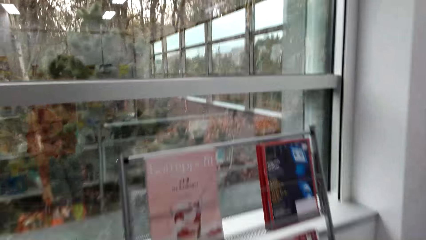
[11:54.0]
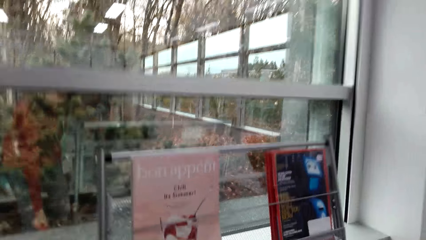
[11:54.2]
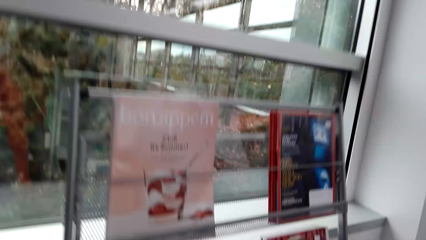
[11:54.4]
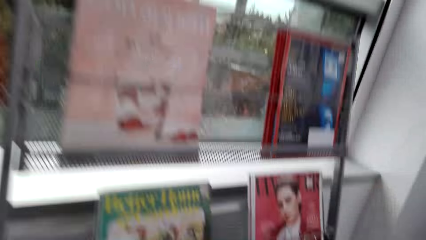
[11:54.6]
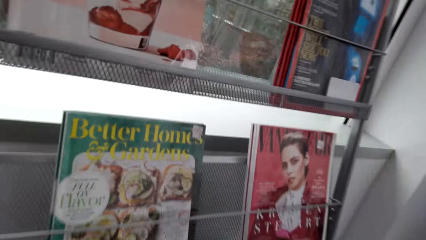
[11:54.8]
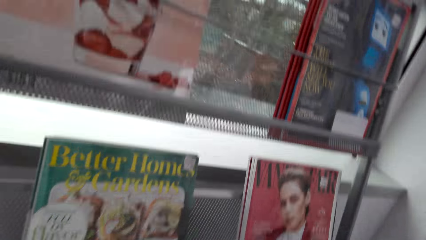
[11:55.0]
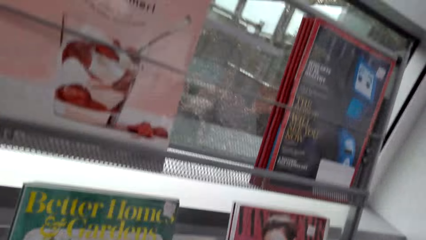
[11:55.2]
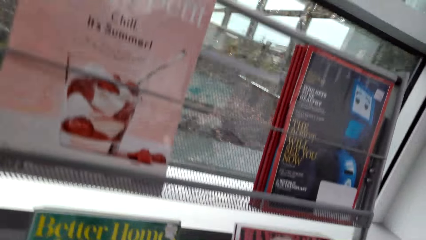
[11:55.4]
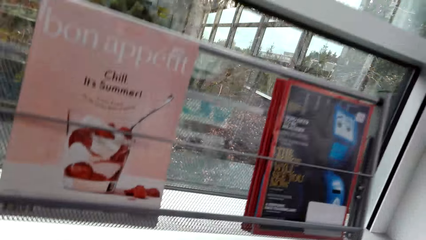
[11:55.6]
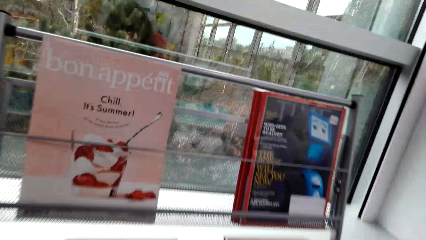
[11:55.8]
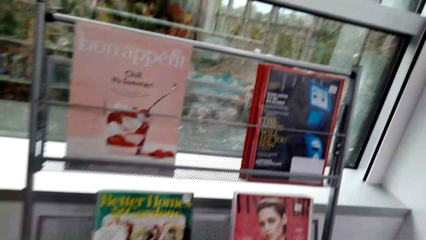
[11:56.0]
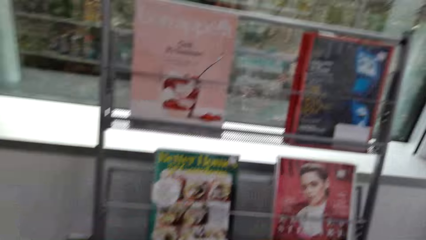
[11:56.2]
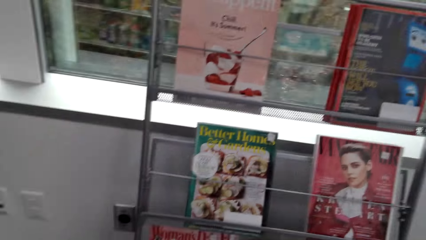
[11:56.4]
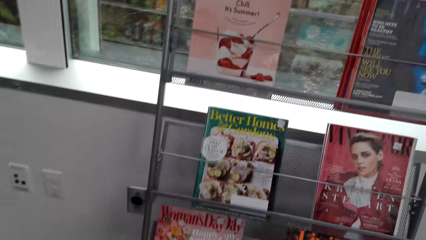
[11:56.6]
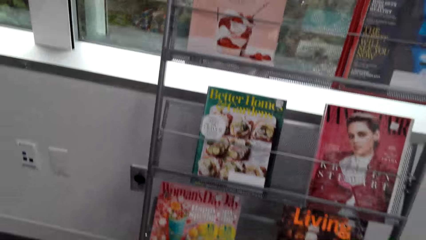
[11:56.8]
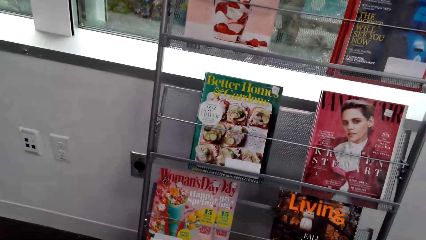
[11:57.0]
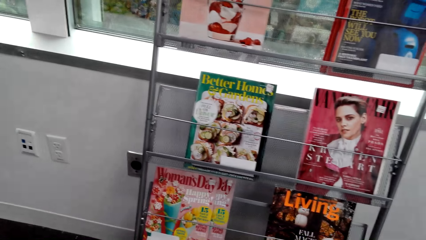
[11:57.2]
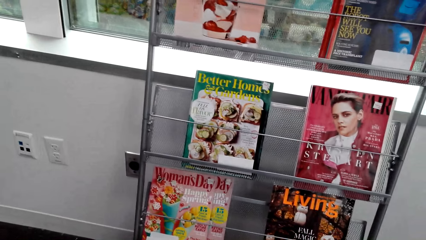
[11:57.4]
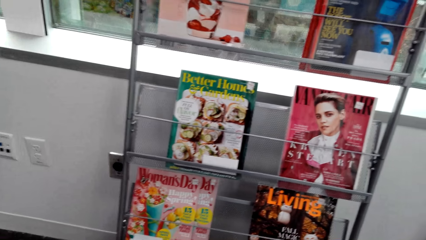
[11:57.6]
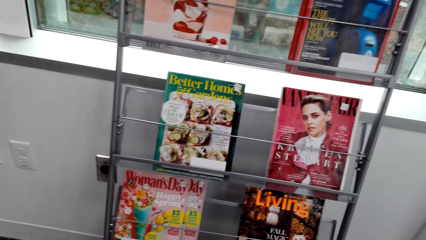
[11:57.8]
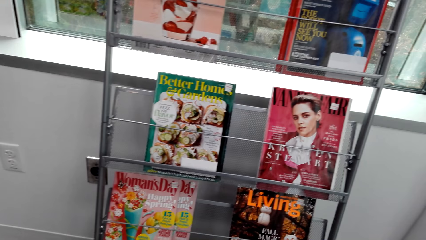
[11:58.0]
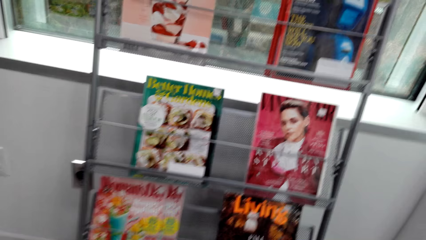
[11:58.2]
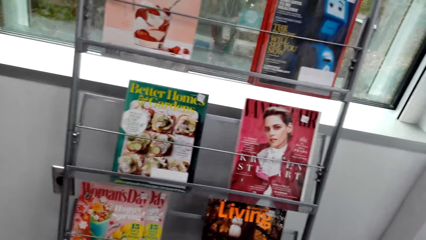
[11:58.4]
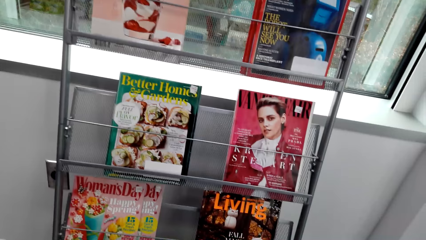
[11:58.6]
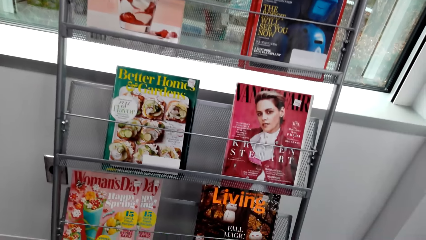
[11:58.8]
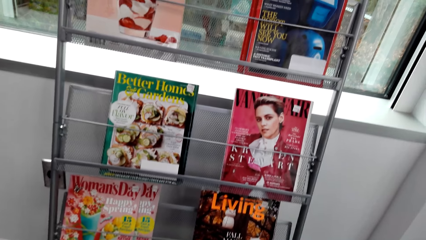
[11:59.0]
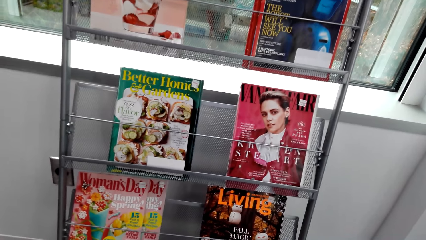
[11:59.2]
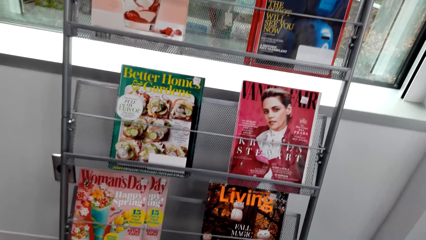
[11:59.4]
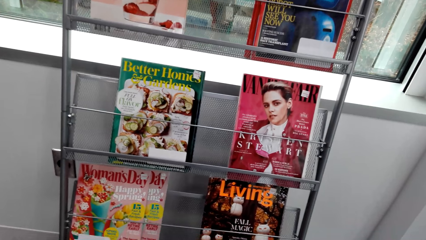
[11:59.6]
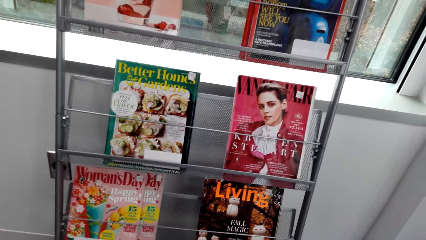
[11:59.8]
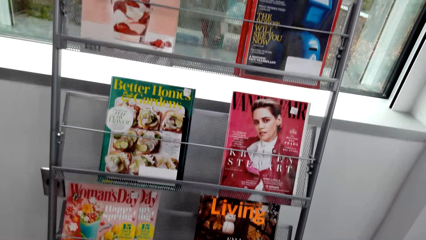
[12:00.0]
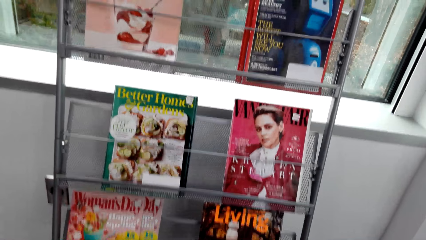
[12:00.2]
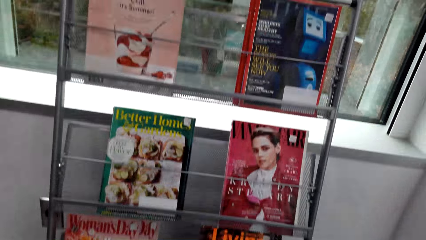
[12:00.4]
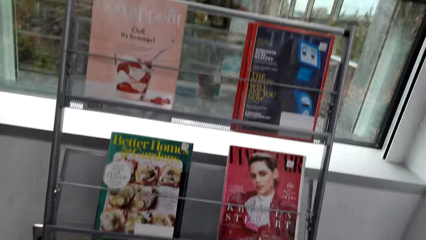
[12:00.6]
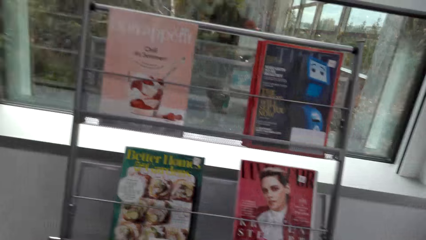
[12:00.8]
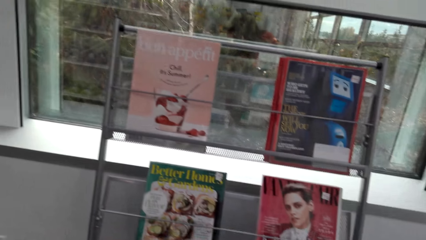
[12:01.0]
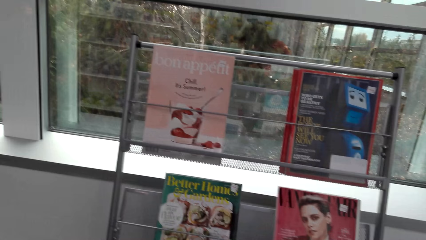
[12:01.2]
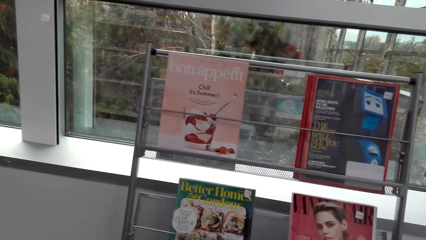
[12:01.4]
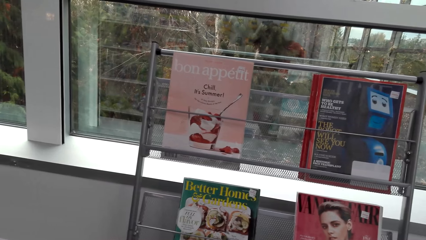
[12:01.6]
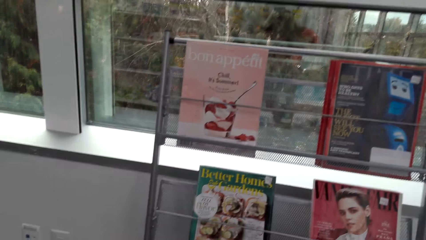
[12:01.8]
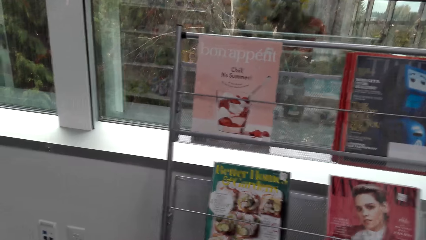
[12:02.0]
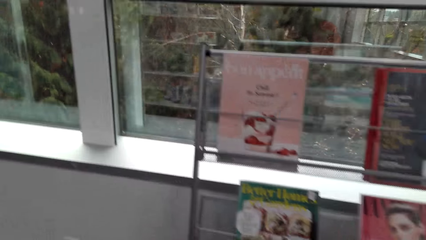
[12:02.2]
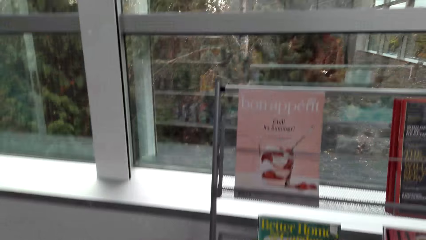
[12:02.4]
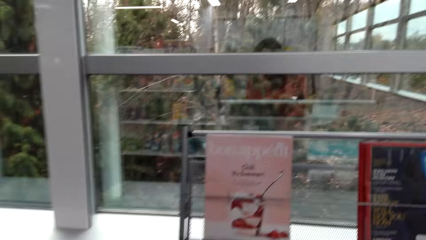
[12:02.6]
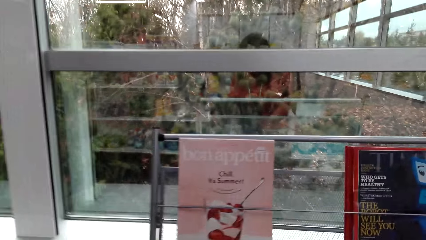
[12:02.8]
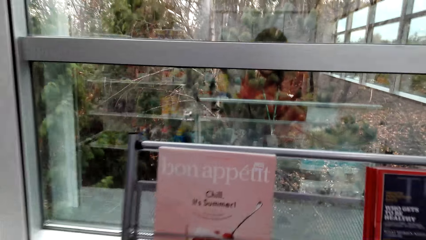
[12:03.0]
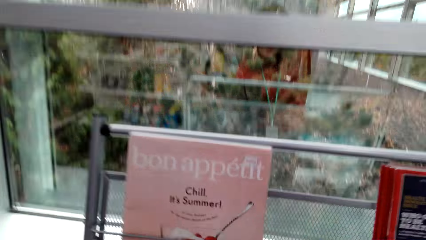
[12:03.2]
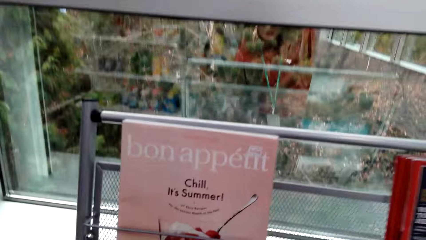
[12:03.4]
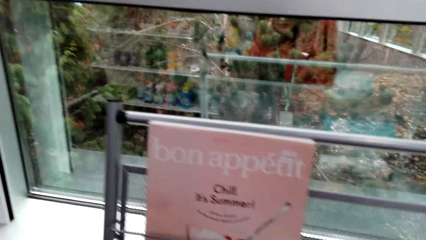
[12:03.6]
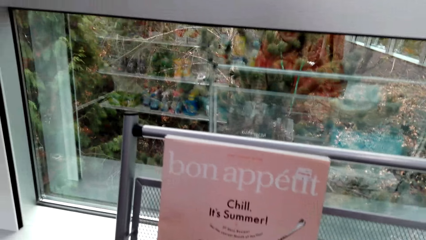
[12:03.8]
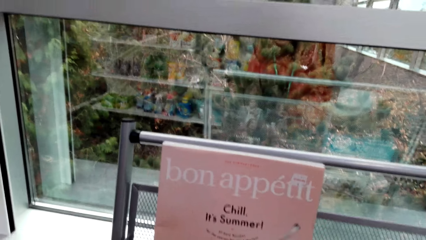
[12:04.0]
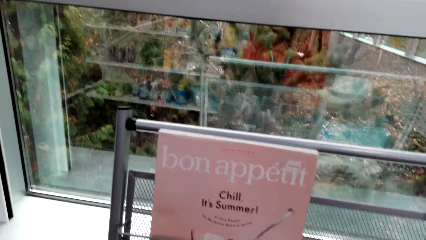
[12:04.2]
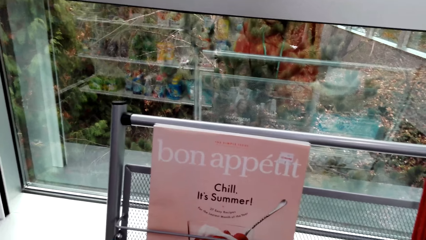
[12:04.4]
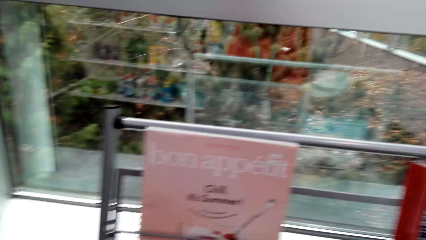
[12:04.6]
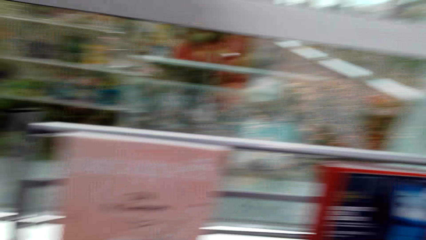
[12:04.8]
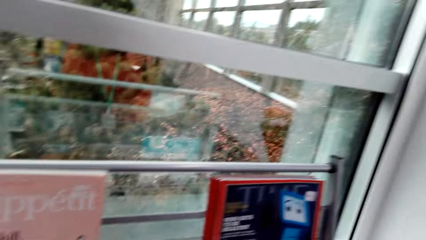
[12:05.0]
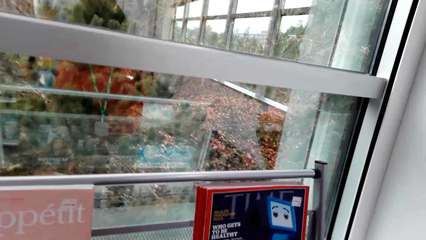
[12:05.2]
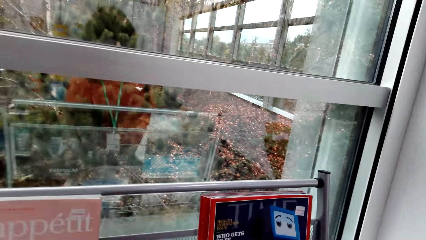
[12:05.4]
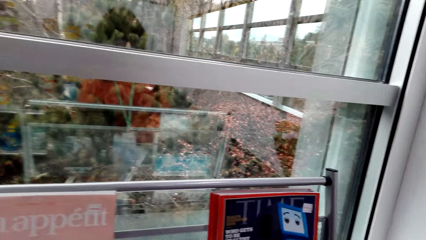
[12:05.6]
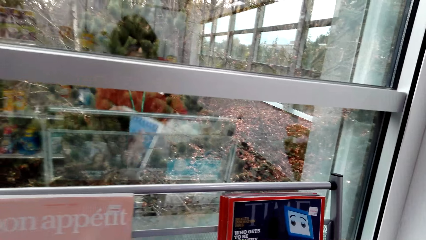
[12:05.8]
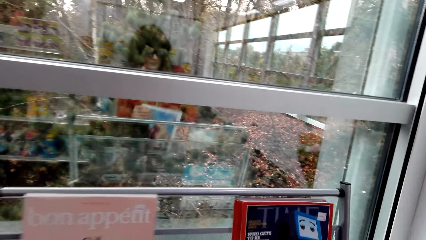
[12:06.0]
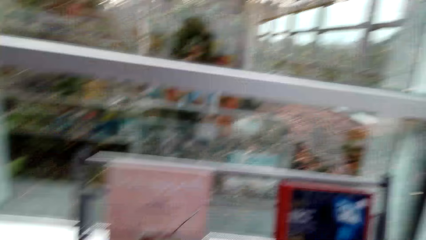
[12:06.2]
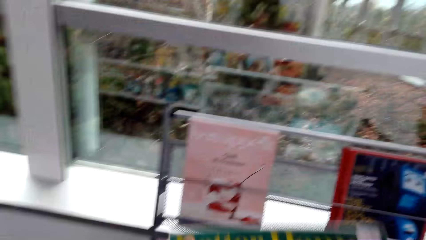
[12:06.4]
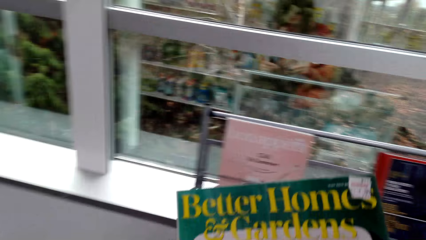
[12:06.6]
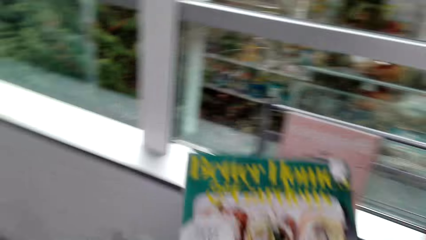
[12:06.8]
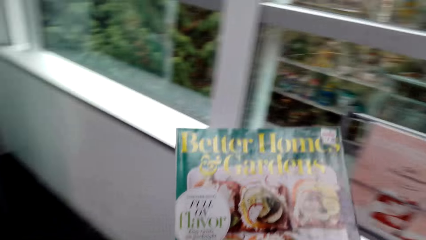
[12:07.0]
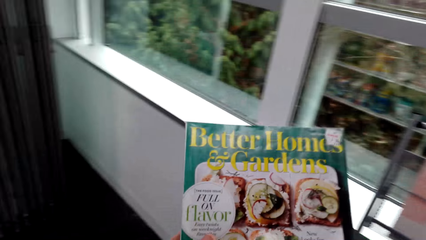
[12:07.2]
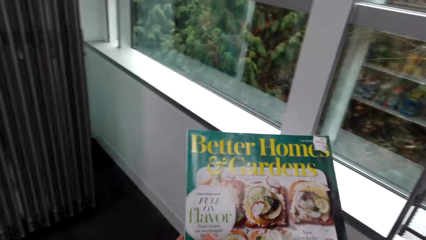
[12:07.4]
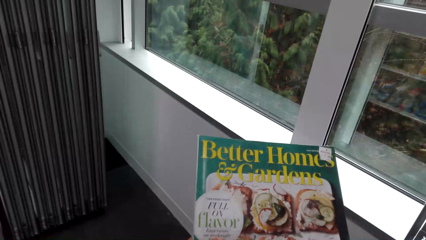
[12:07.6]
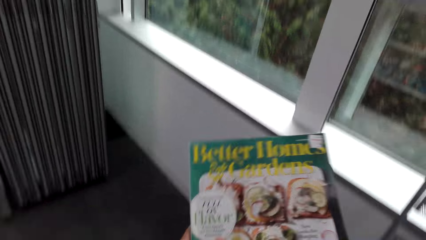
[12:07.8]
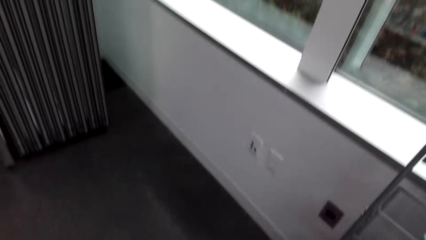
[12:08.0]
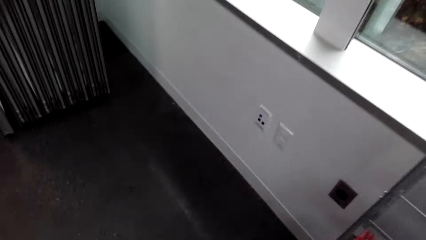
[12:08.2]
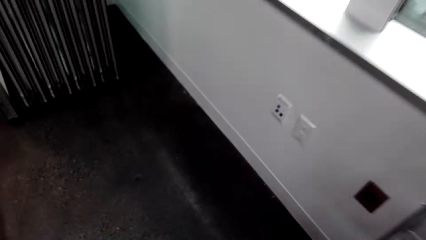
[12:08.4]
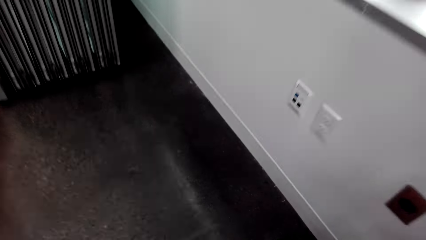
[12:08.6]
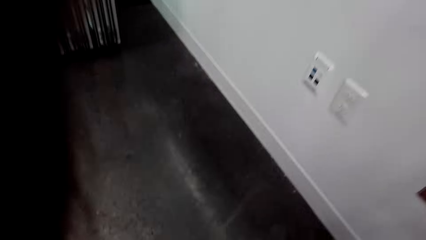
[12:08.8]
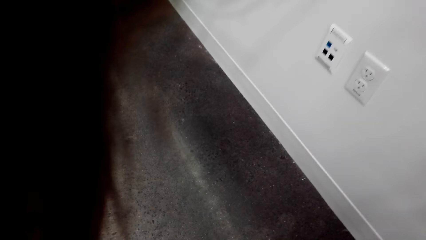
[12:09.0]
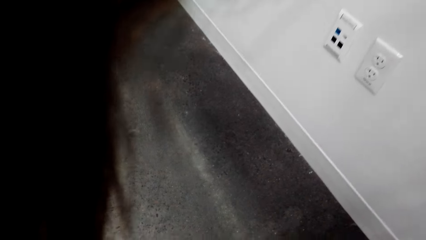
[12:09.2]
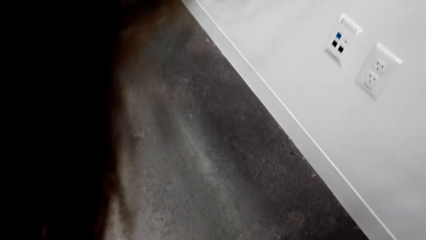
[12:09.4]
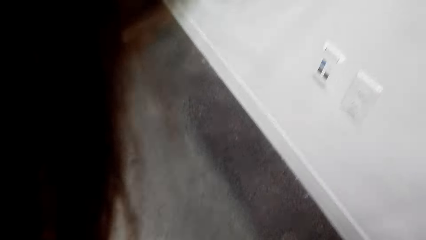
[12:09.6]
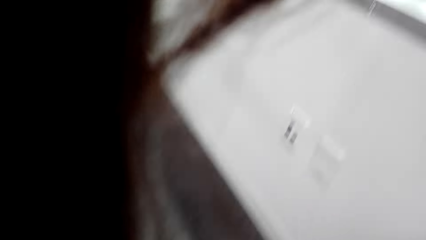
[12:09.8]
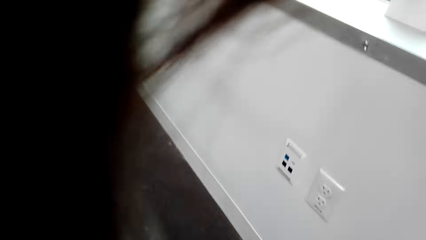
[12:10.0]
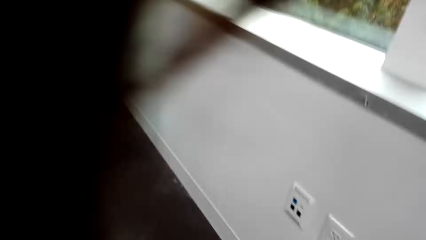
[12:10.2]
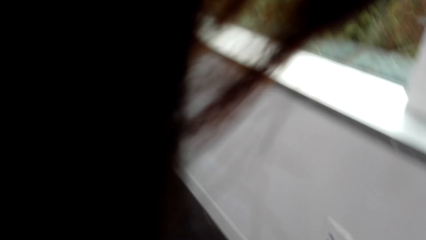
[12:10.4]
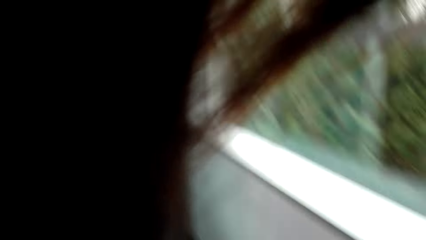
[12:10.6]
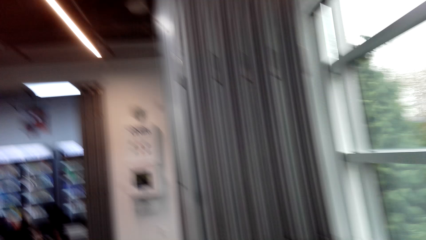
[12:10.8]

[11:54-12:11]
The camera wearer looks at the magazines. They pick up a magazine from the shelf. They put the magazine in the shopping basket.
